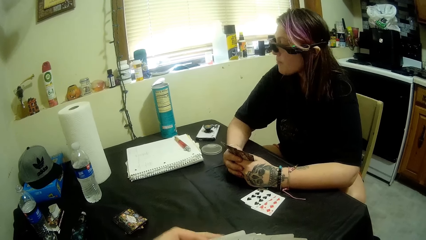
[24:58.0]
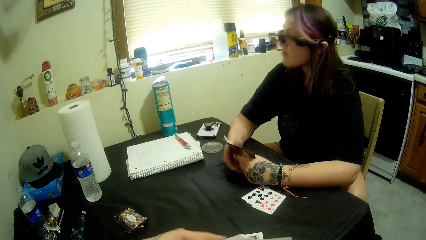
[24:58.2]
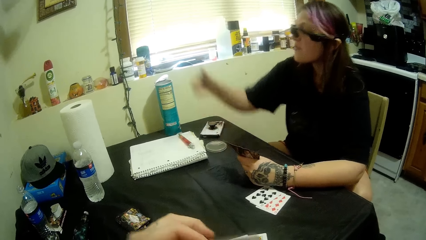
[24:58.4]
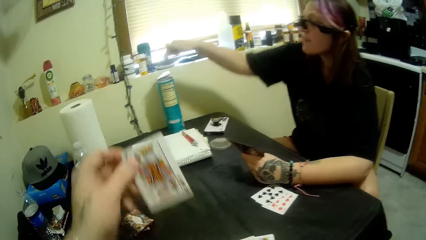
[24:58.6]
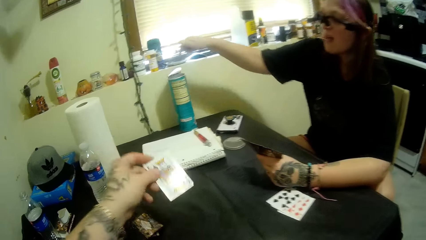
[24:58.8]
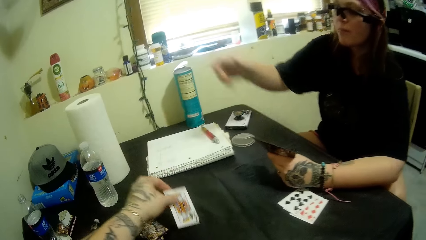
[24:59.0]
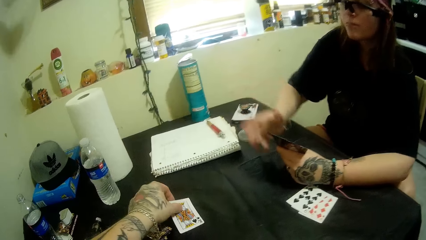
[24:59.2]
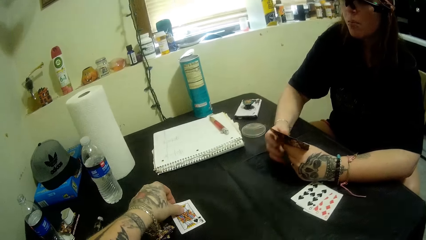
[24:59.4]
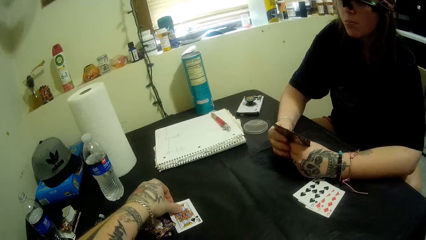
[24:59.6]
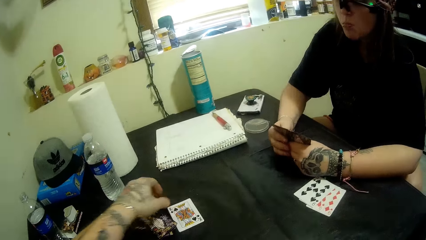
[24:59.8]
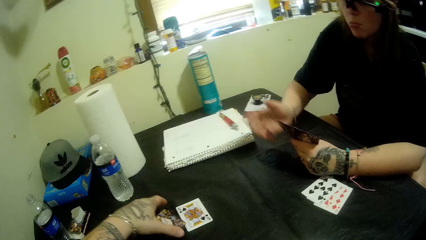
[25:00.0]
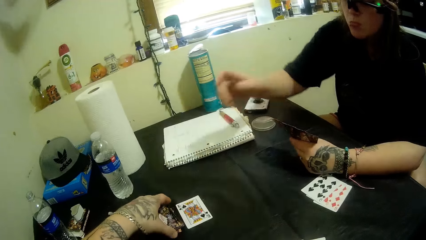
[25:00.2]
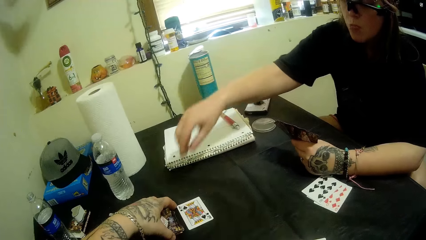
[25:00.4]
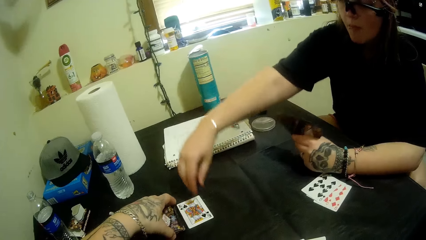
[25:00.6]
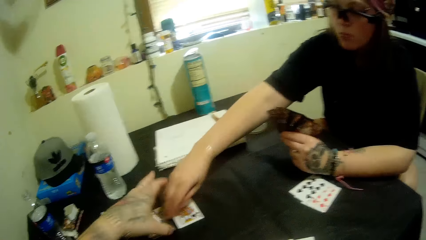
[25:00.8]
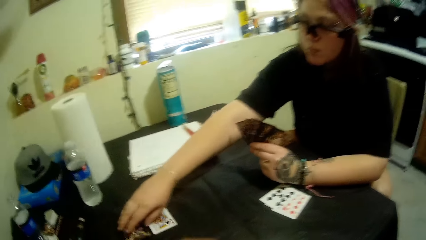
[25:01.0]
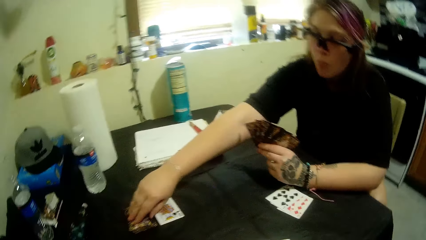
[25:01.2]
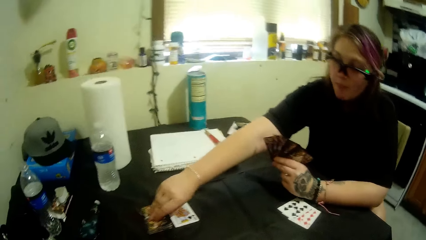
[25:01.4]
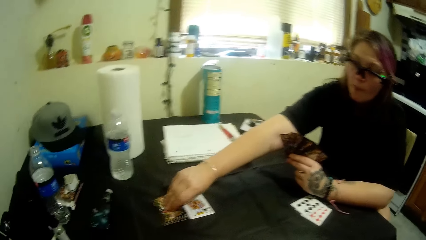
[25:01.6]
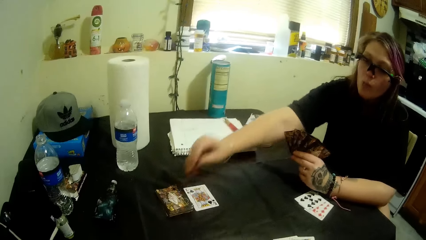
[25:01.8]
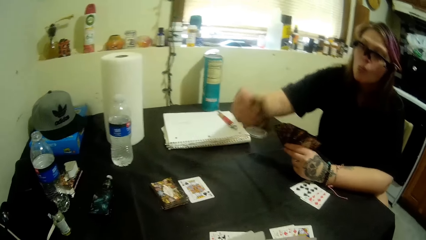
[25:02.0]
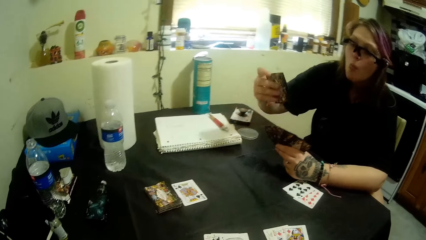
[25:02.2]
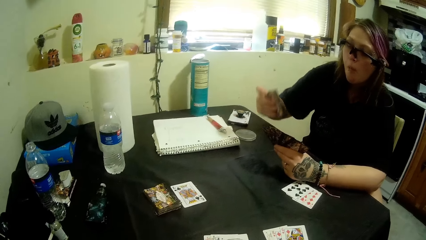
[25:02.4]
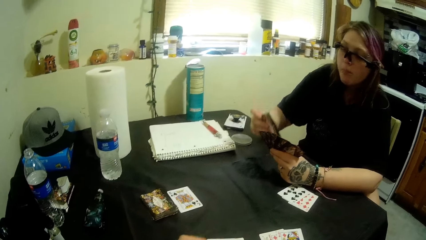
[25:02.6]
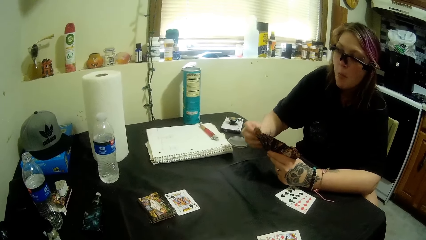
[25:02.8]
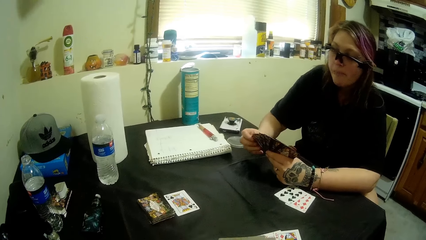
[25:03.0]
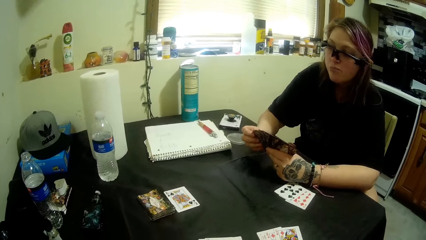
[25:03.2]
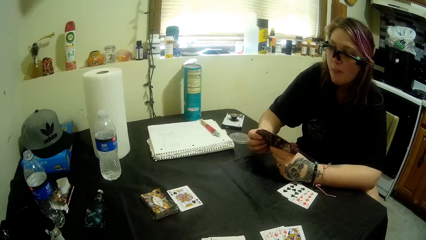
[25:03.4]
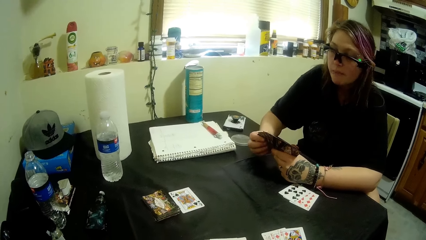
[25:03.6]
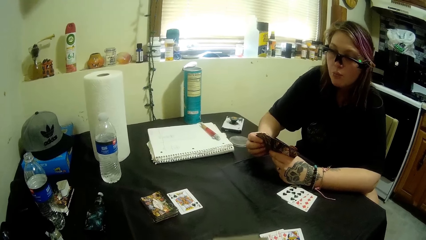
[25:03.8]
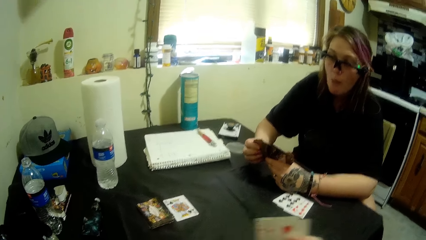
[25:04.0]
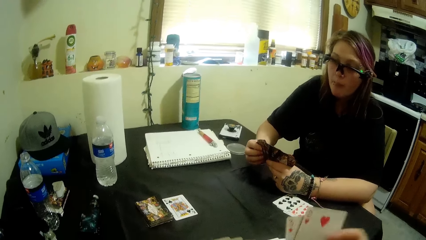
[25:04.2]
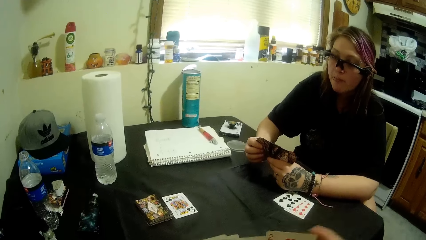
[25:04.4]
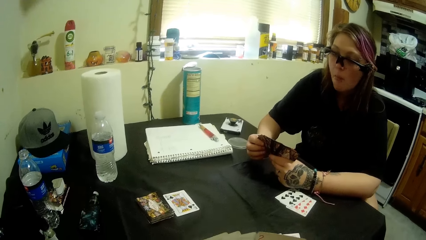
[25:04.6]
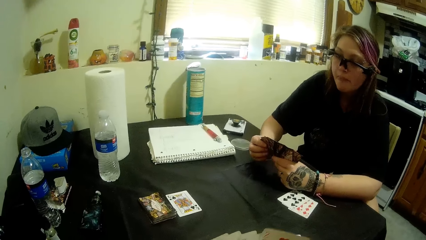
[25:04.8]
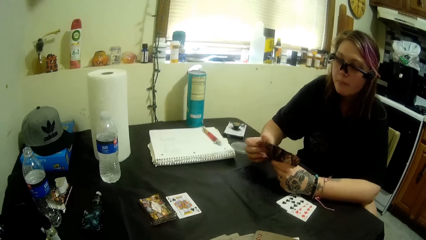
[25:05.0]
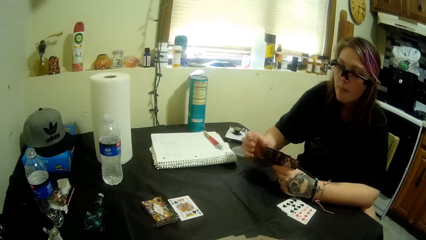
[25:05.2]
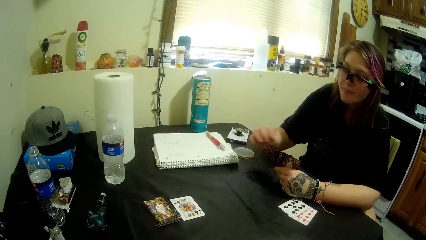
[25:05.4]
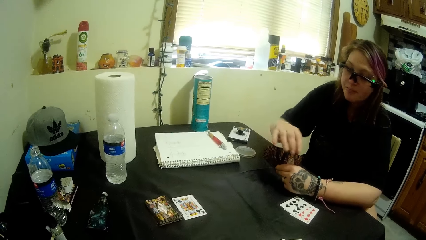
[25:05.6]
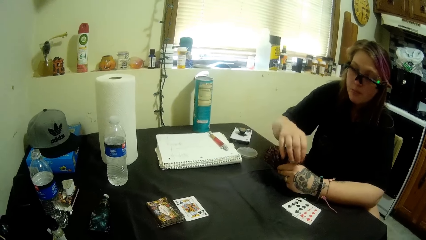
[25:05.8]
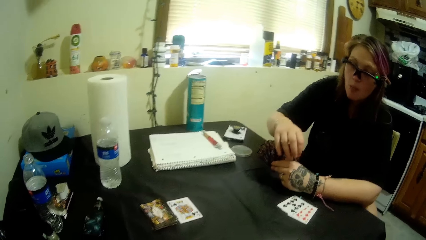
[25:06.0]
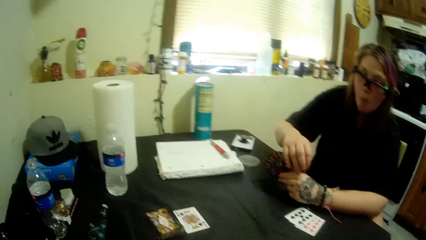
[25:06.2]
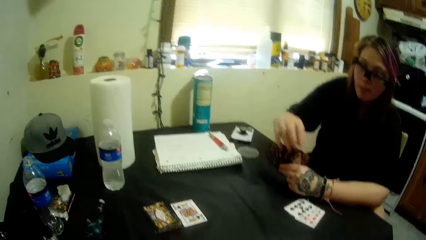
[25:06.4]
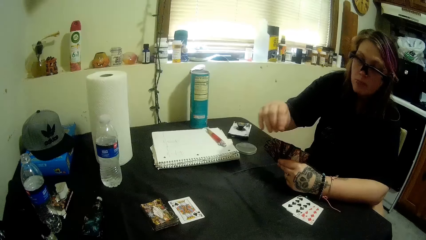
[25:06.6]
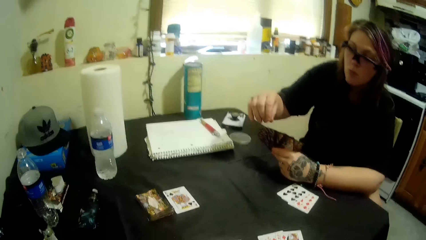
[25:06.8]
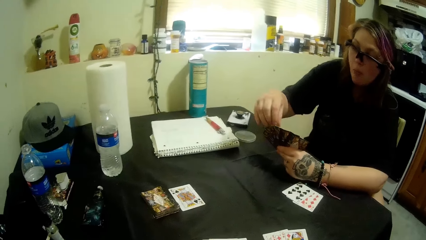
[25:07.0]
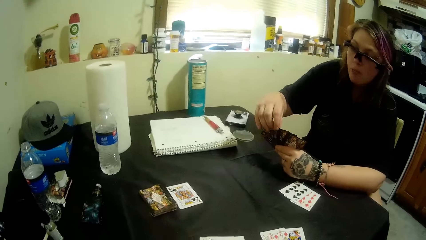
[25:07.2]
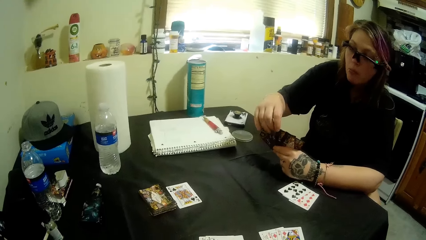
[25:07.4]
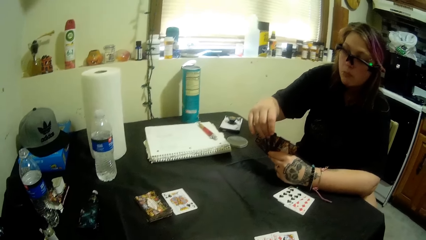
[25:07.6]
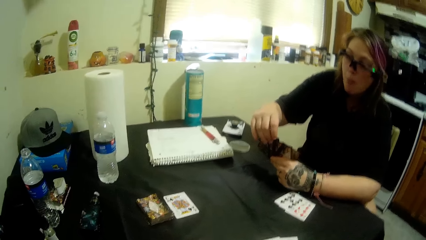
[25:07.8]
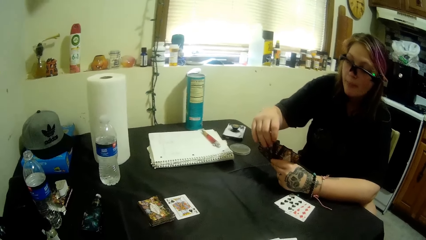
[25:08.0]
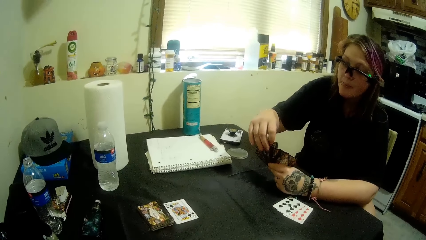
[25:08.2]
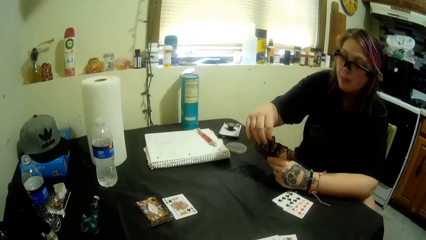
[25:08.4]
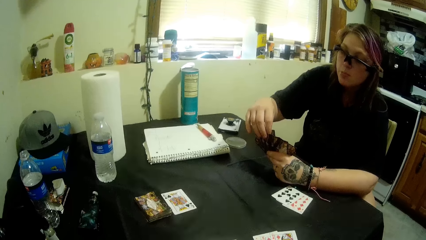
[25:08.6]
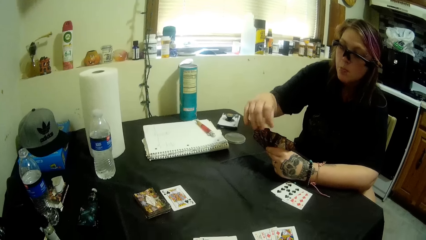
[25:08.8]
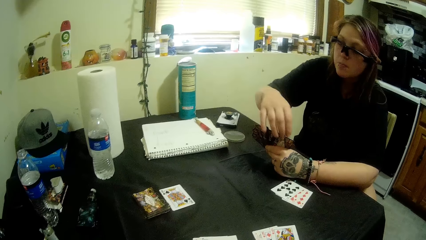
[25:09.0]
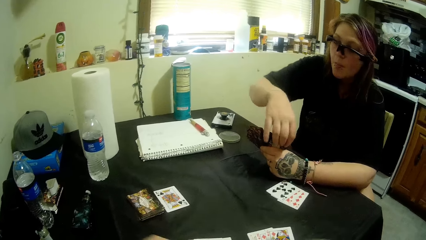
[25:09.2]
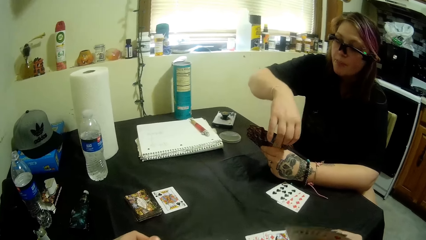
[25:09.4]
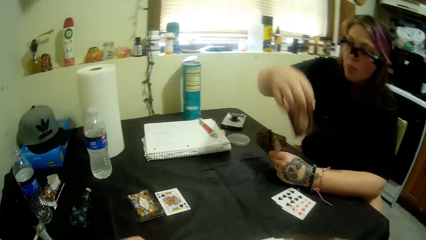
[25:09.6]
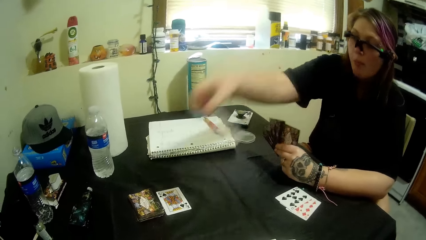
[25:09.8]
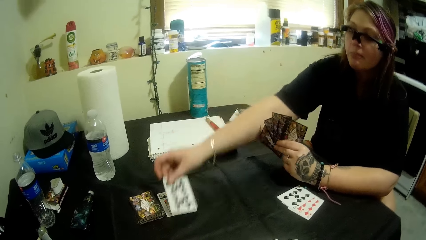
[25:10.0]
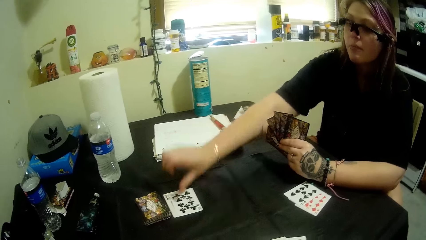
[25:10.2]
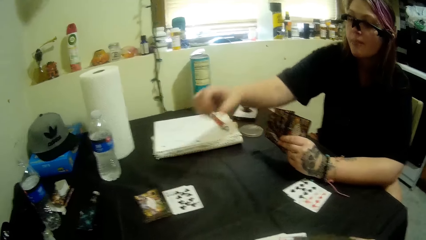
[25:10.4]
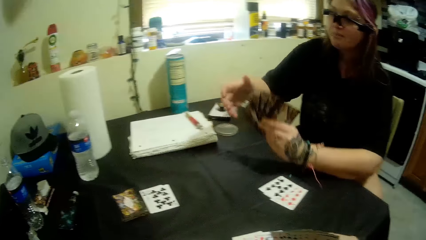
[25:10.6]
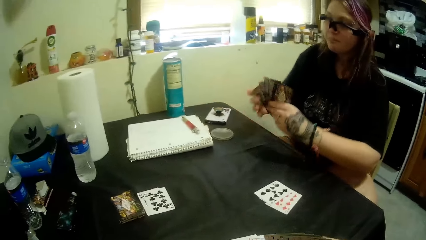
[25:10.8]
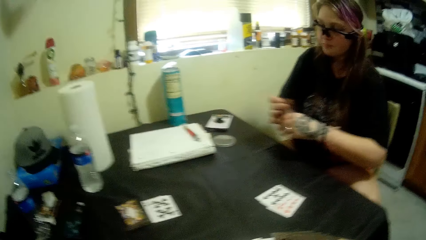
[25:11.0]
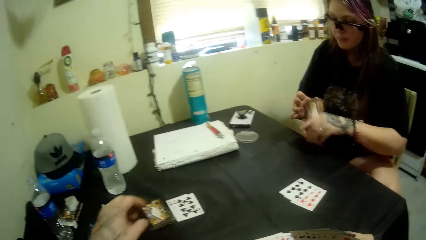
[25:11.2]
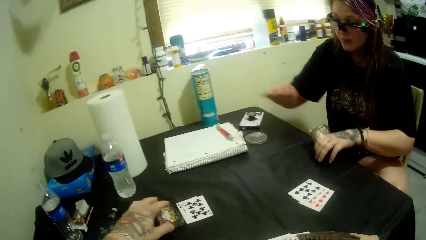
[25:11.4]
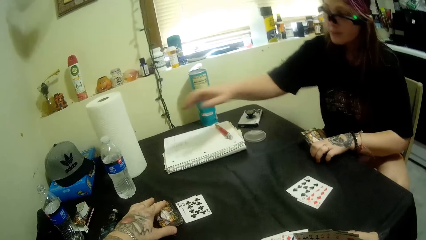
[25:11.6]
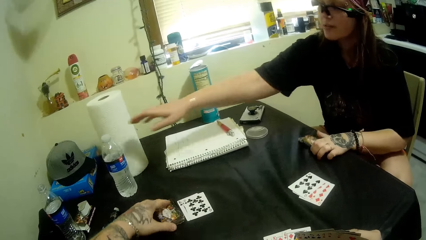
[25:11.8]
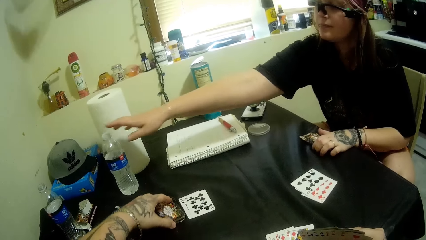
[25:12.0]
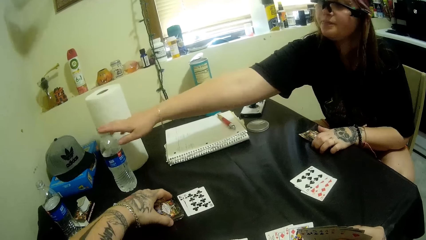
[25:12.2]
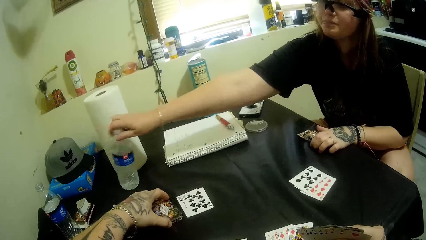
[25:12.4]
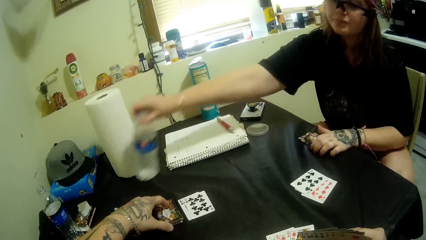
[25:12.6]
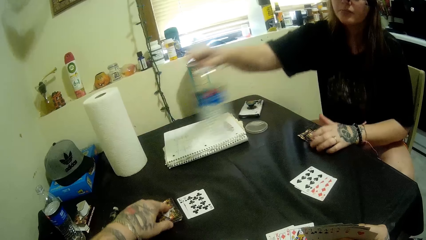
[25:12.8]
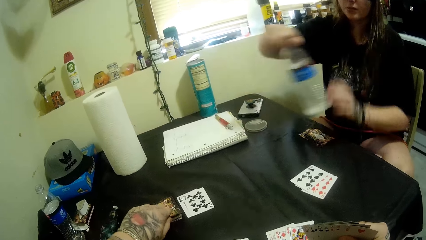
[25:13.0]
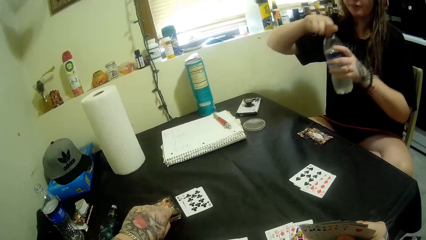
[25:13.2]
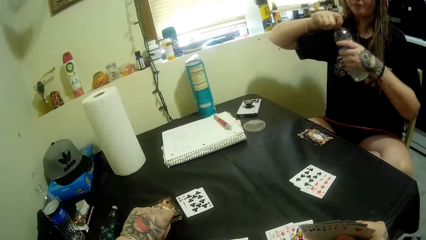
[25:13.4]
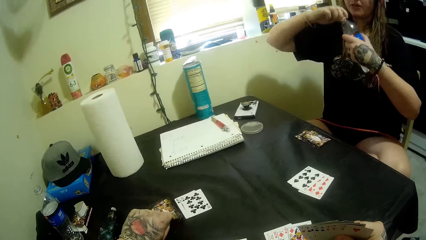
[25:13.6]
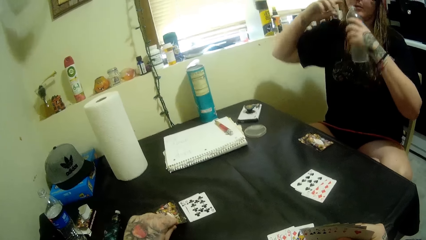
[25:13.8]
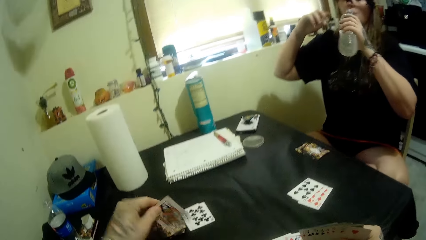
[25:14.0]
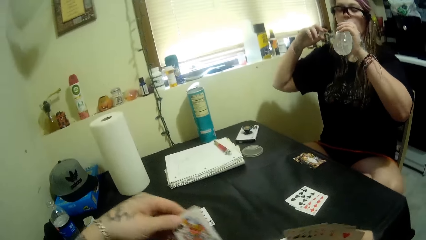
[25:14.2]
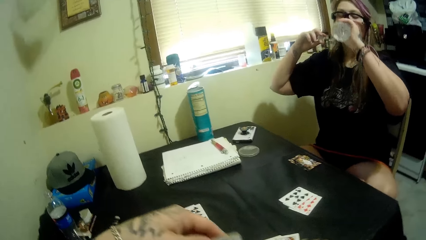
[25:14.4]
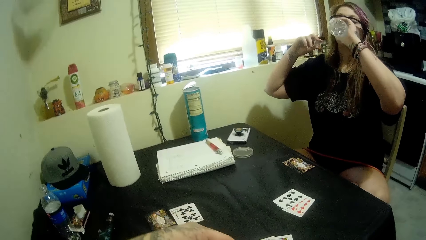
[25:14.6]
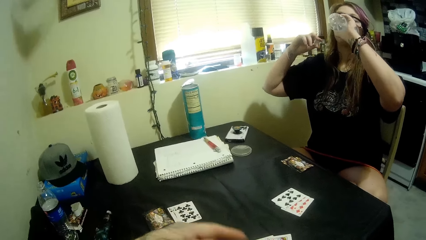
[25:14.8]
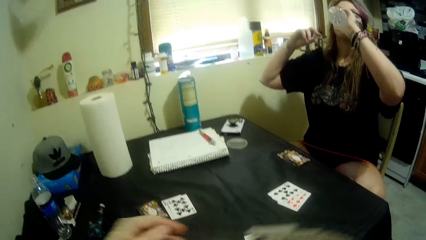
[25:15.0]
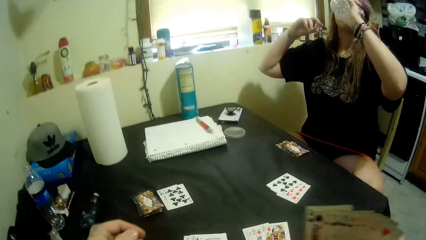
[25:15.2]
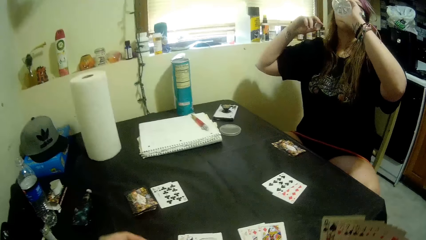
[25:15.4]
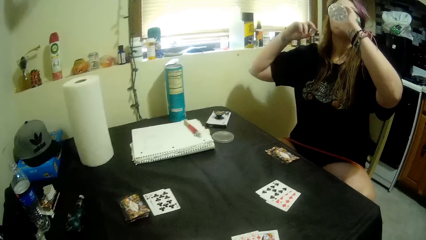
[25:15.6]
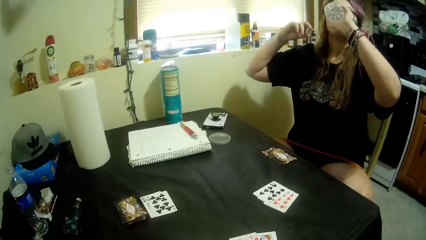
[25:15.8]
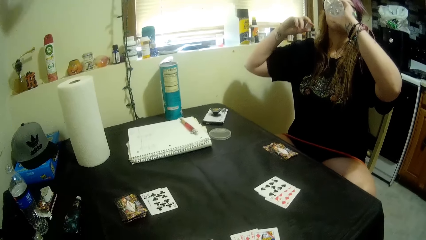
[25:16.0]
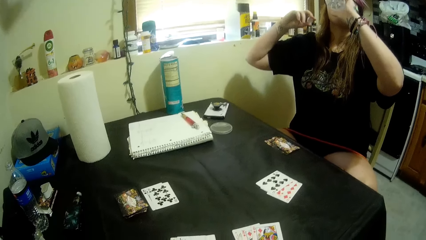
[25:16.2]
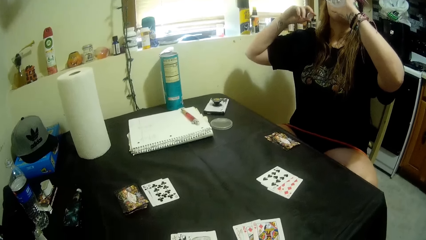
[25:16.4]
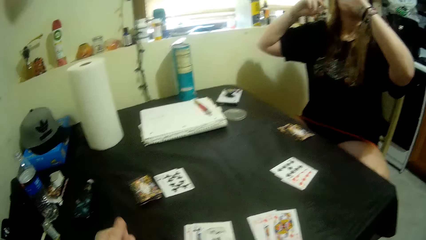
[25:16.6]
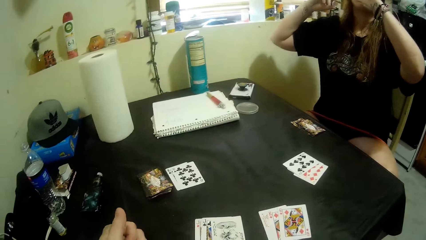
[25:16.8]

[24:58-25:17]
A man puts a card on the table. The camera wearer plays a card. They pick a card. The man picks a card from the stacked cards on the table. The camera wearer plays cards. The man plays a card, picks a card, and picks up a bottle of water from the table. The camera wearer takes the bottle of water. They pick a card from the stacked cards on the table. They drink from the water in the bottle.
